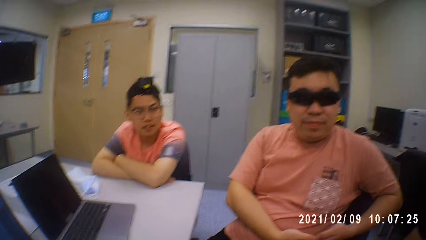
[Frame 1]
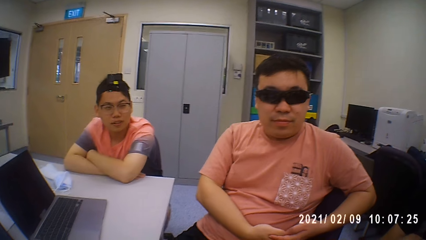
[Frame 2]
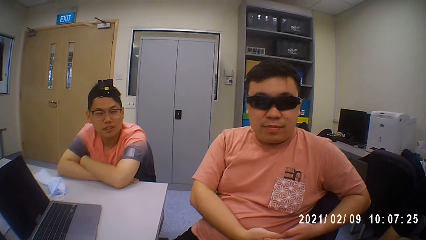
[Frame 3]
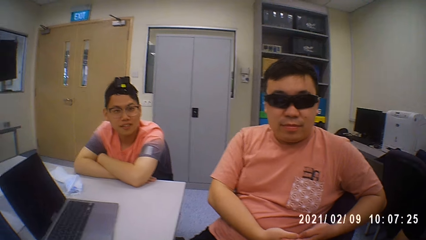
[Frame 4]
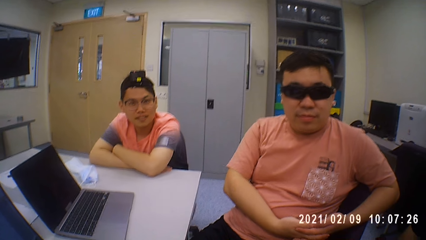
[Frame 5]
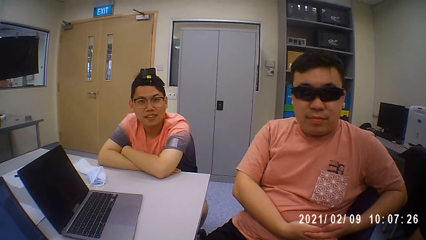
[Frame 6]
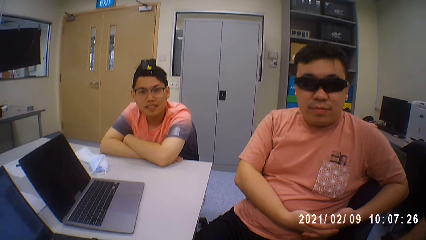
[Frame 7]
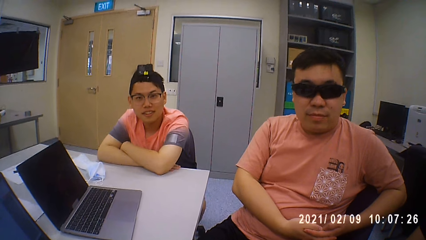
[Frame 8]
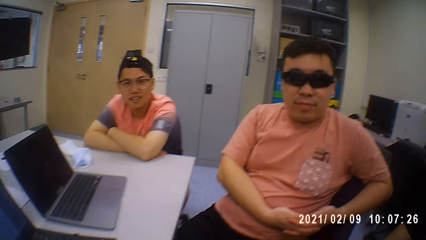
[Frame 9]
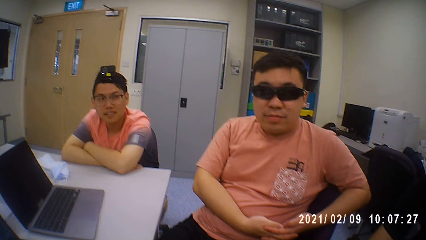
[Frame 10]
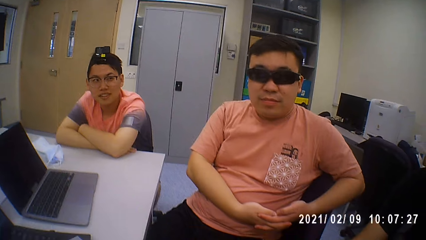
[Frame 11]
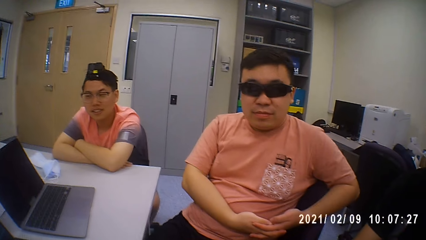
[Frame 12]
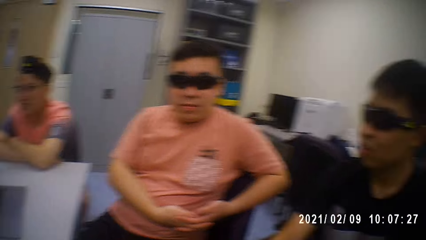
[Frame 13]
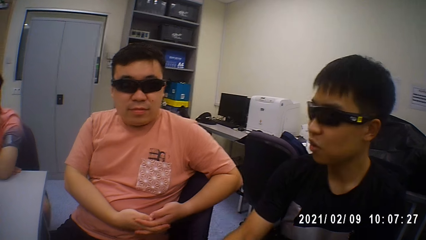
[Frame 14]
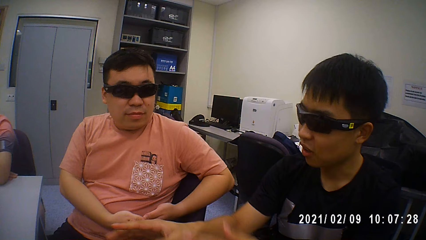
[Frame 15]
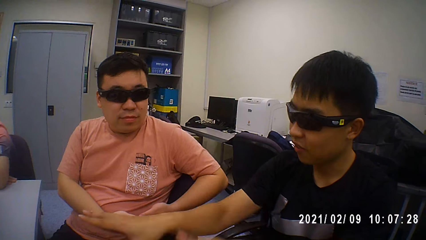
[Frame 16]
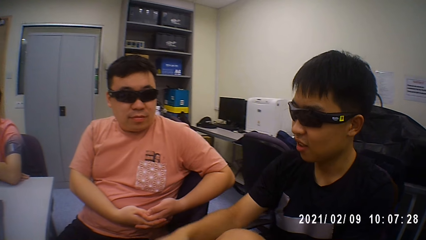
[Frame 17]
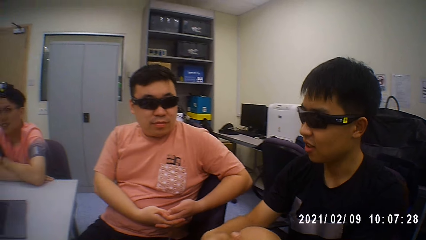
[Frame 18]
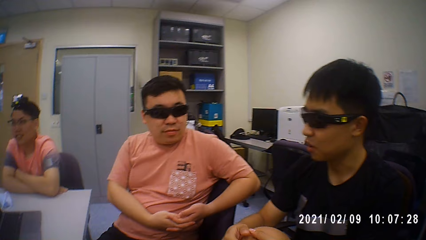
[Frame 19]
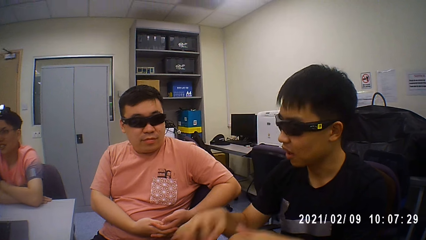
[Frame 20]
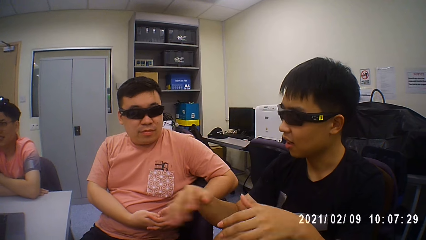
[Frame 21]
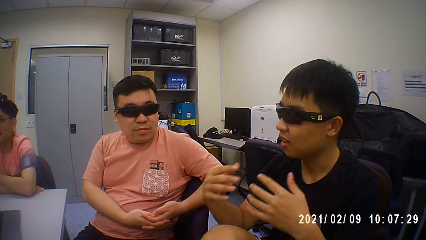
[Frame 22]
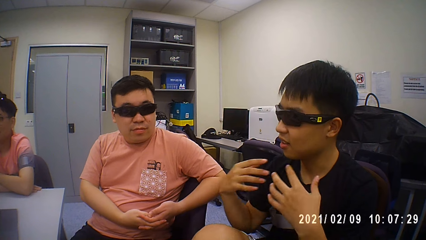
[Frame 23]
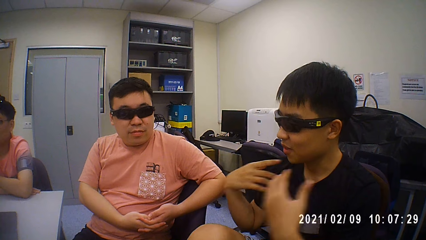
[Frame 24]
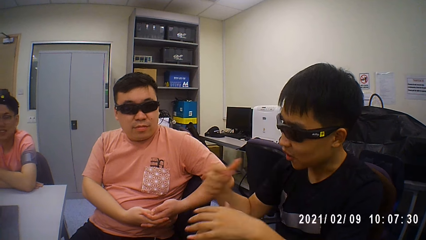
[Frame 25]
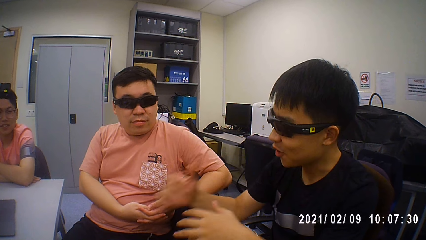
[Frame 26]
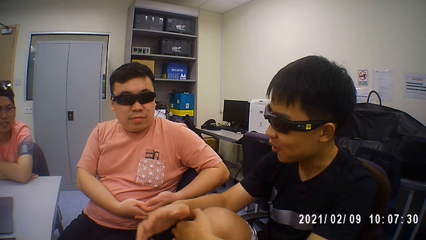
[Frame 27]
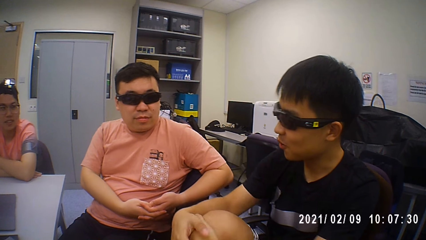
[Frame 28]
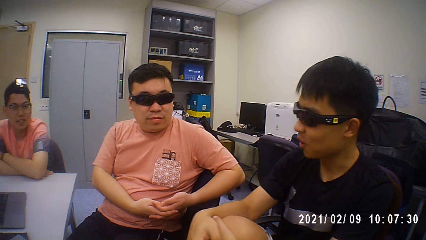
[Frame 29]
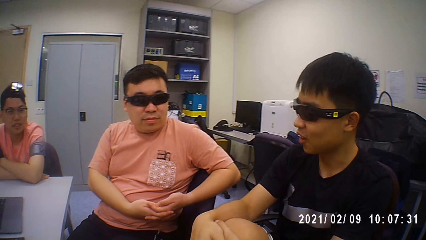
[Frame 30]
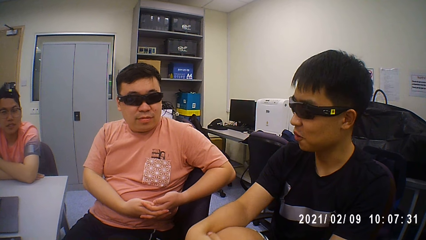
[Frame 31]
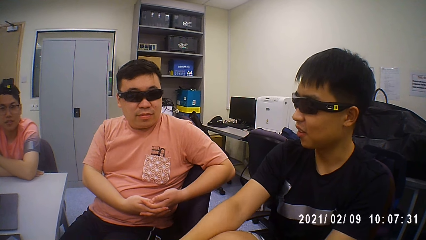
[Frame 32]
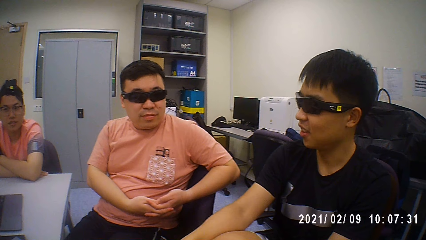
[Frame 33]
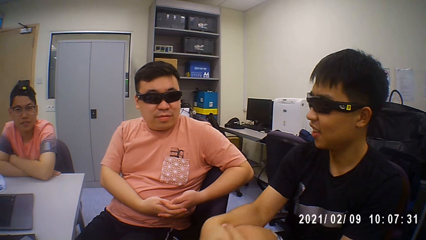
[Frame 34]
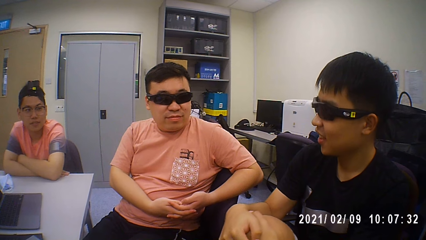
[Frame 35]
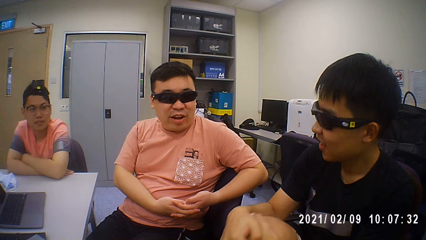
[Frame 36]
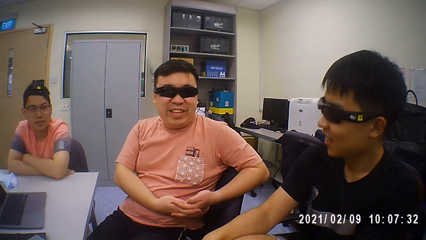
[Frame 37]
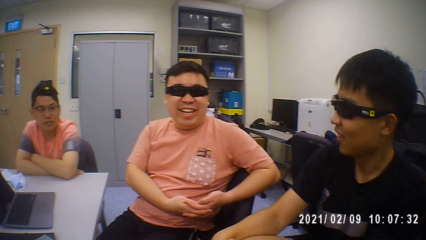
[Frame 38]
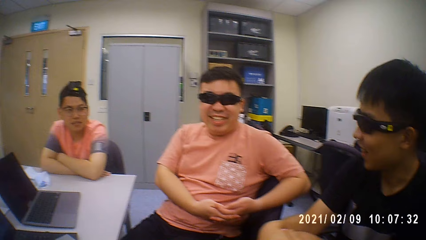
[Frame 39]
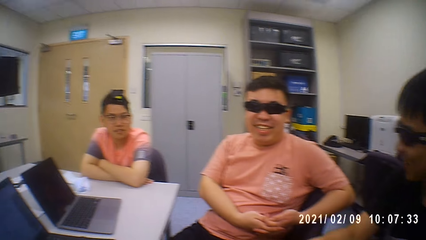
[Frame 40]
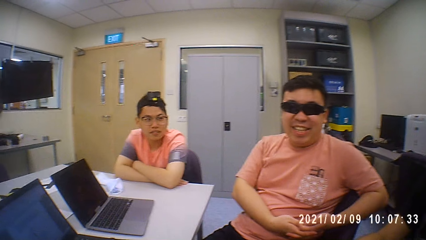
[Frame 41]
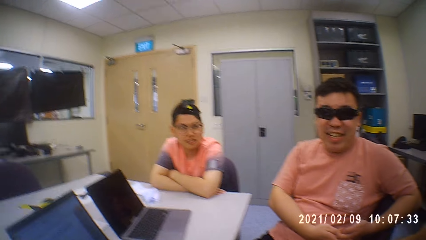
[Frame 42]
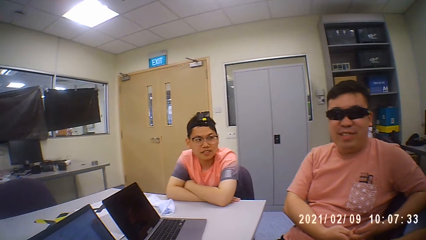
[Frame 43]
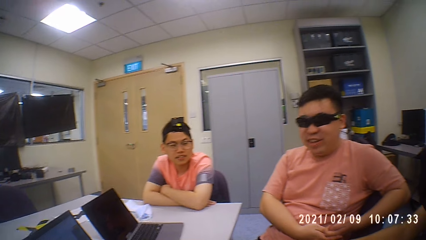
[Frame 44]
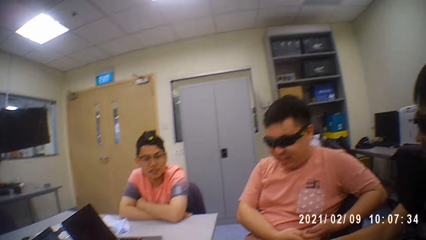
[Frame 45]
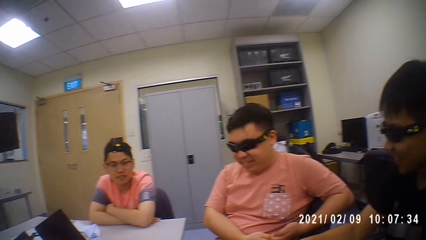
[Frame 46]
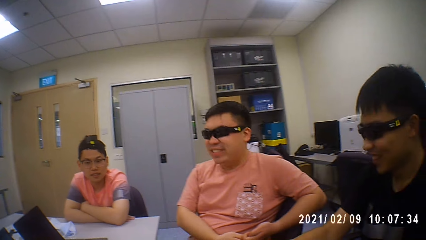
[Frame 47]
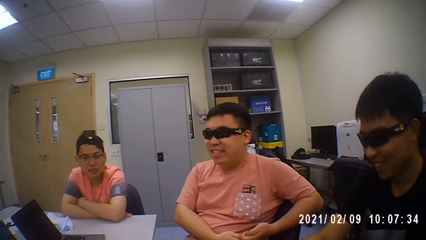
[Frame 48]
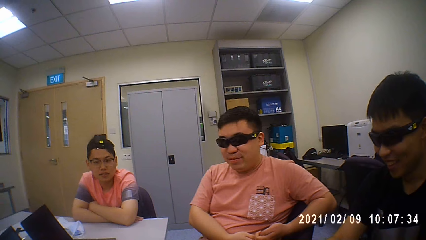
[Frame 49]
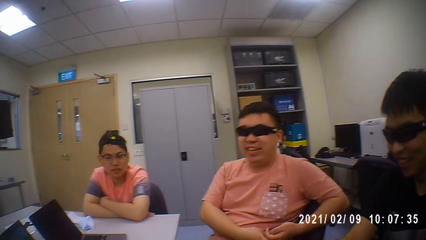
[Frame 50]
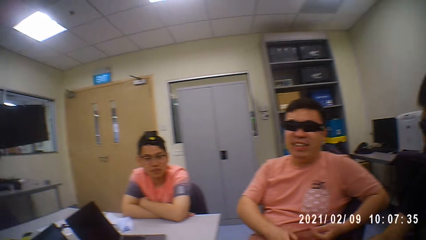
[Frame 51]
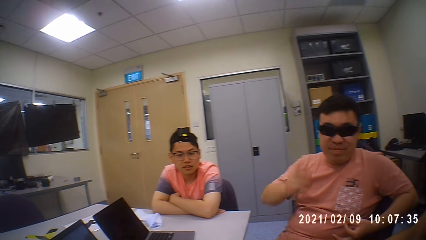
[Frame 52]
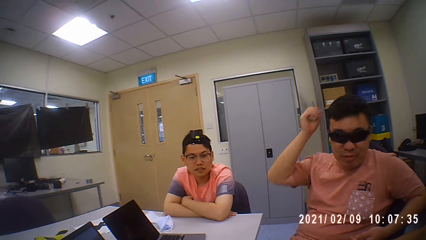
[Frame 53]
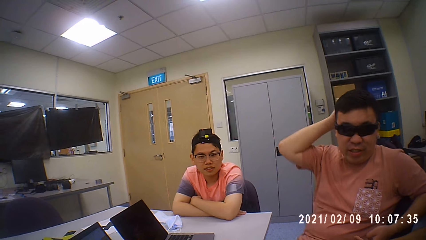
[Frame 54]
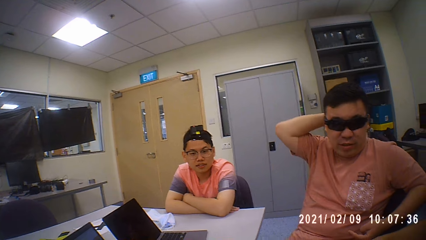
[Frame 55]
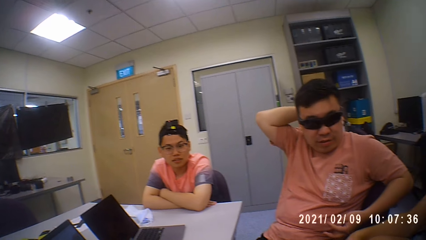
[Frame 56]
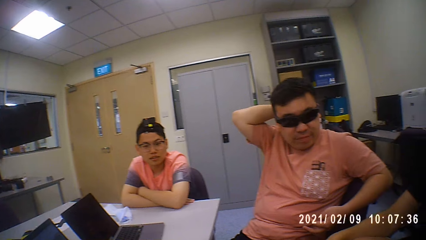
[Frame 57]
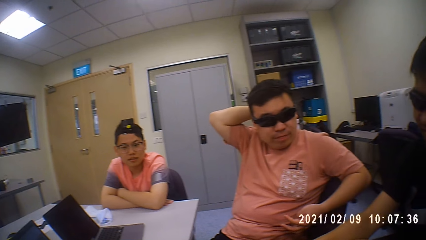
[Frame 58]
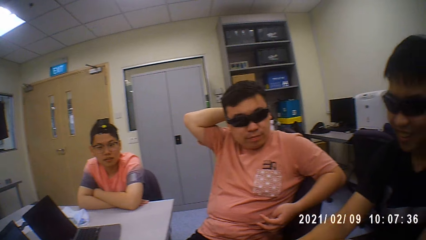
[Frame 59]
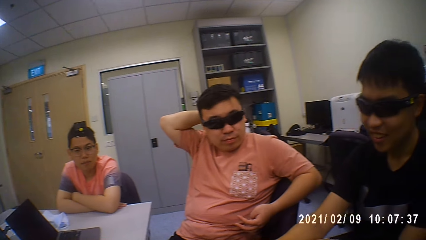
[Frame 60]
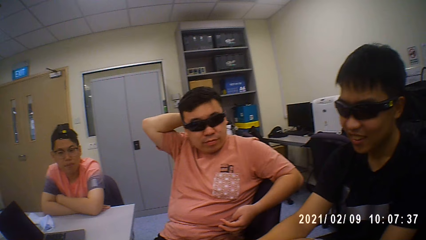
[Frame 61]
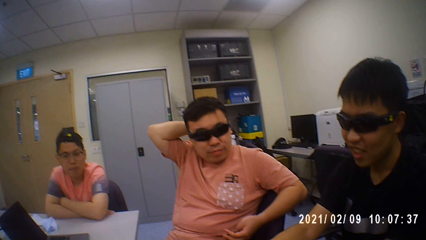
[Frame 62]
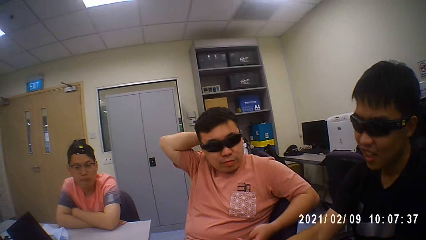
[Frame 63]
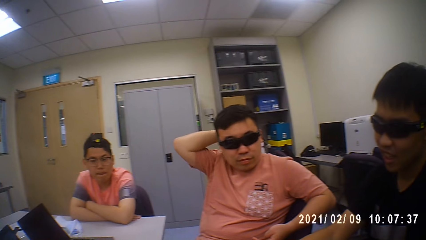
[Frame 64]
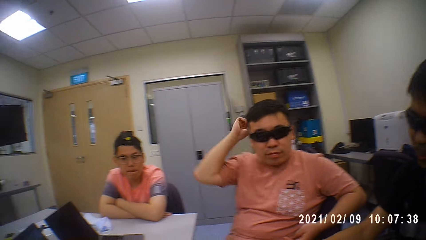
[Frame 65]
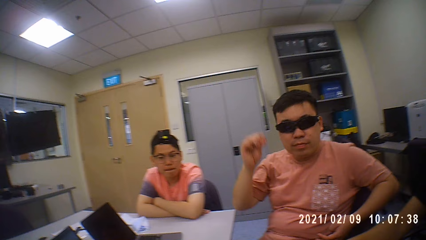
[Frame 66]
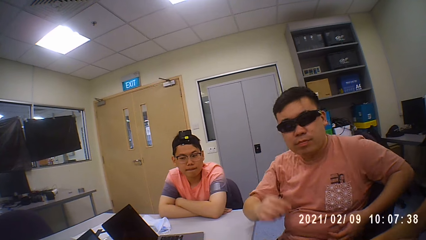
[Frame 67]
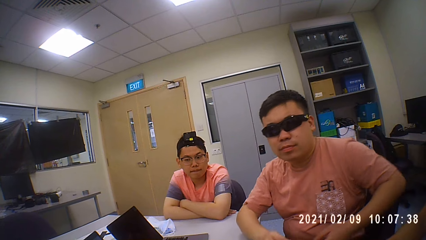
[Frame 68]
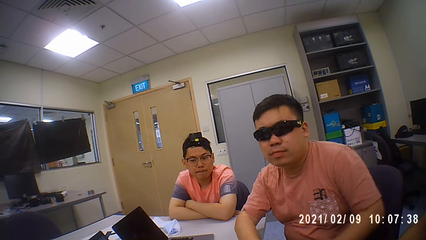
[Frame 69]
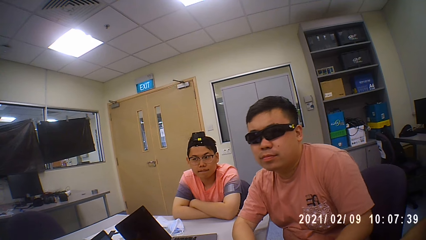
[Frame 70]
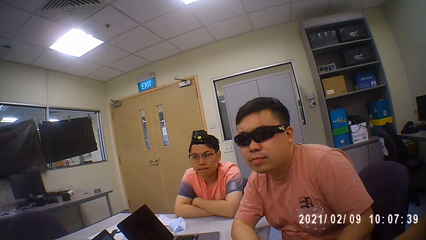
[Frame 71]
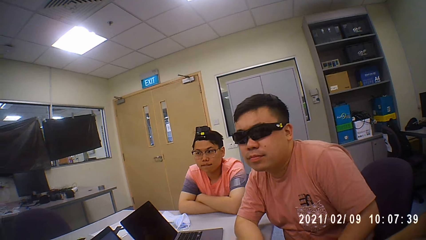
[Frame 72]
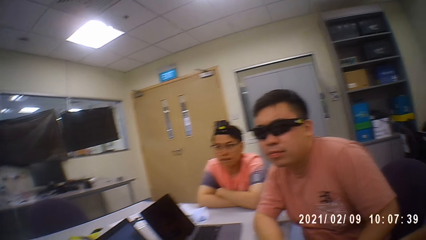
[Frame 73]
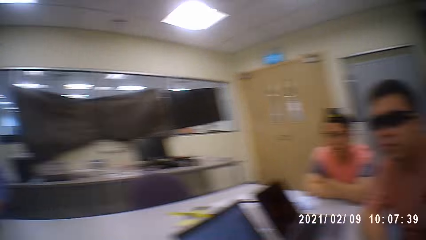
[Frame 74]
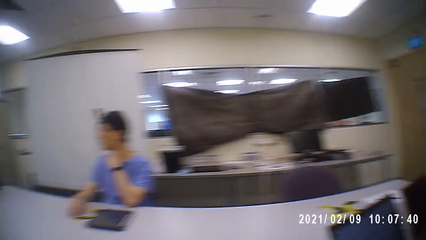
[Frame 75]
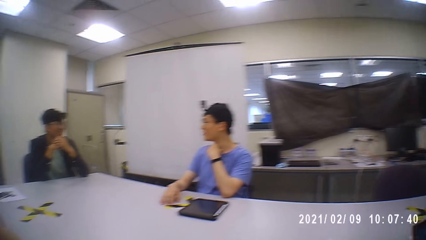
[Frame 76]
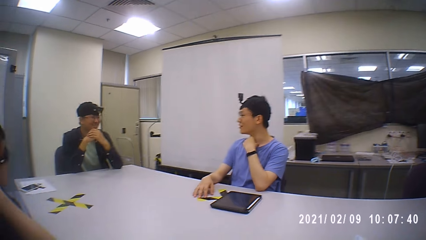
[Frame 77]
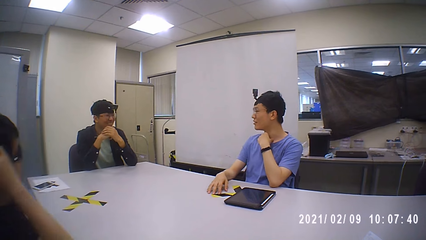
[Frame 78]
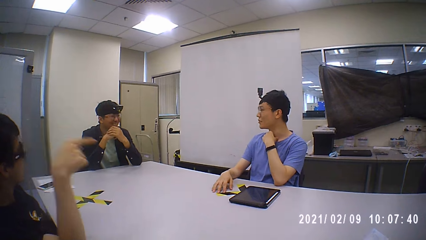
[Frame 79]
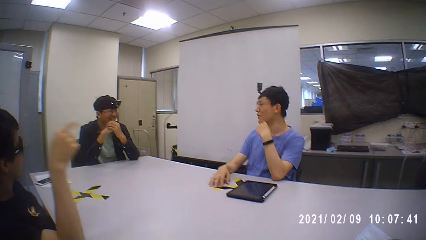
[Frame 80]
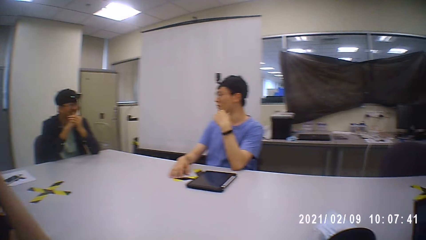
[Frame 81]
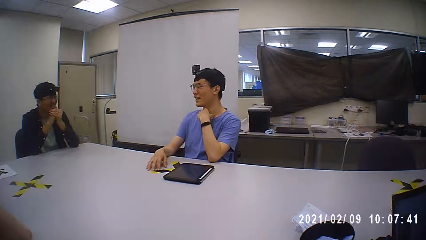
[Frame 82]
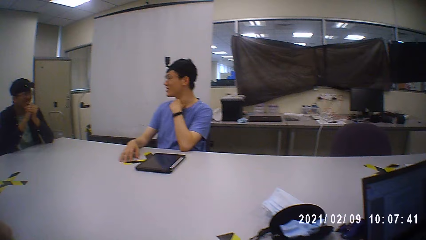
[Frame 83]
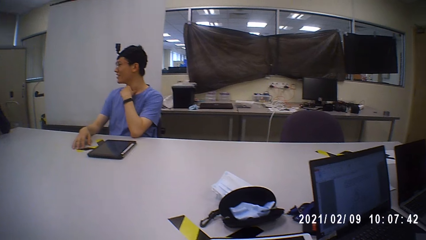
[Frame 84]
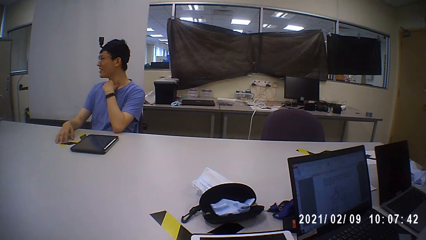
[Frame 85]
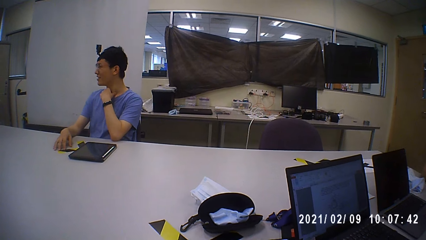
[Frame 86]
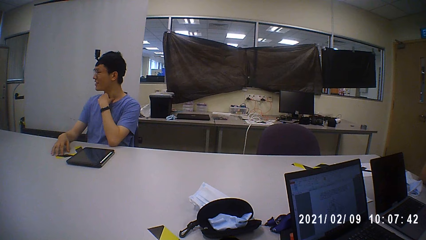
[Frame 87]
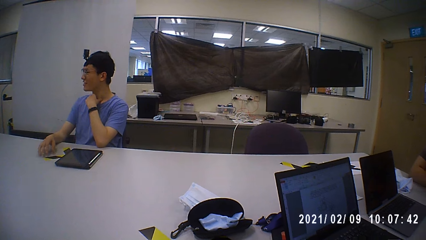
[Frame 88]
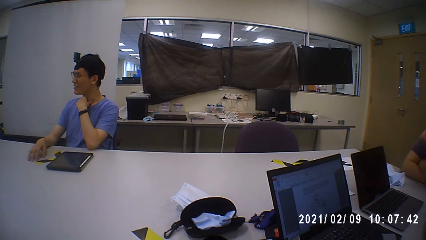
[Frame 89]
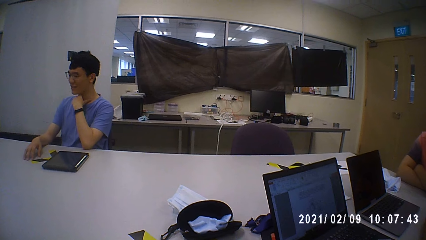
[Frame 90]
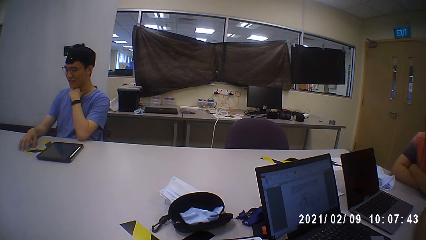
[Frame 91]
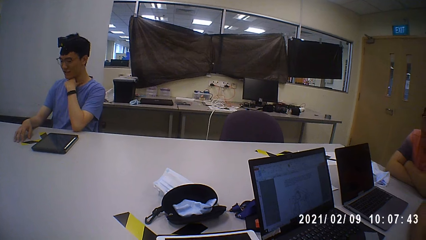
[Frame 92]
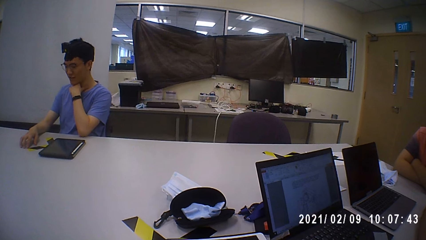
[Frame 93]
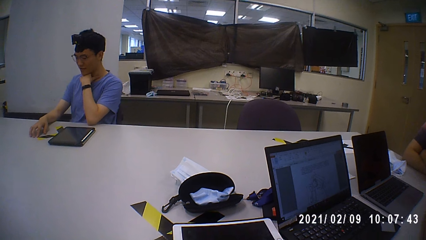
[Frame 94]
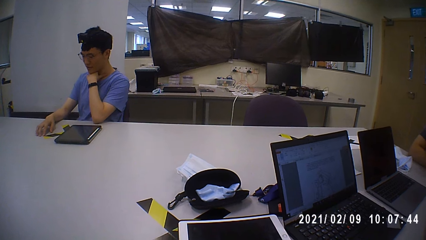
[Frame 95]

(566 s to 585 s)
A person moves hands. The camera wearer puts the left hand on the head. Another person puts a hand on the neck.
